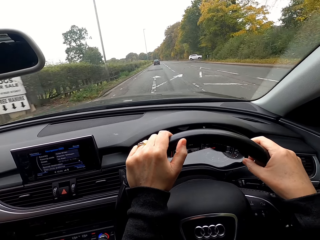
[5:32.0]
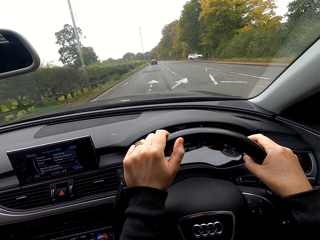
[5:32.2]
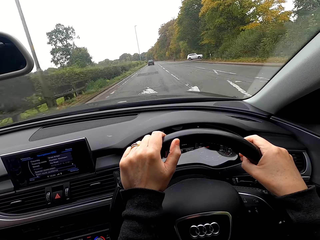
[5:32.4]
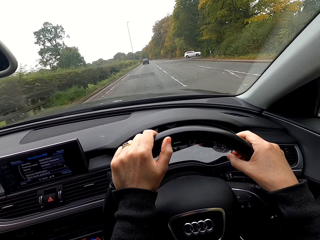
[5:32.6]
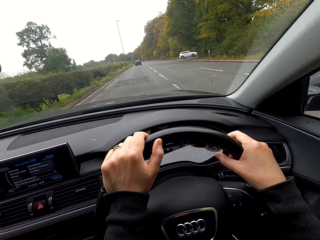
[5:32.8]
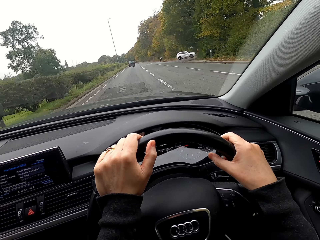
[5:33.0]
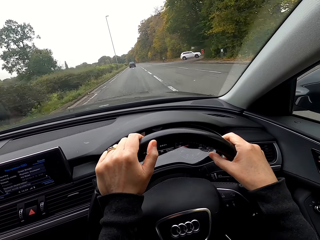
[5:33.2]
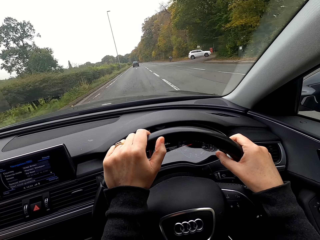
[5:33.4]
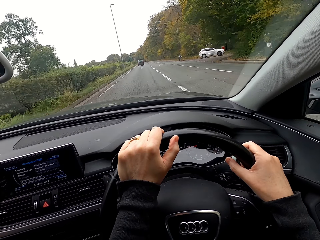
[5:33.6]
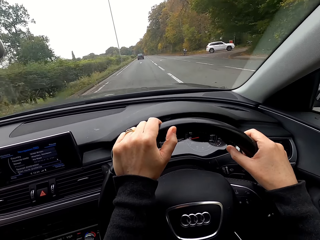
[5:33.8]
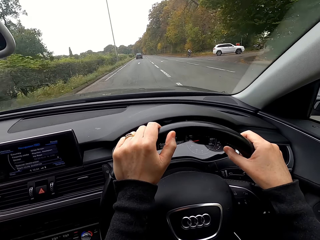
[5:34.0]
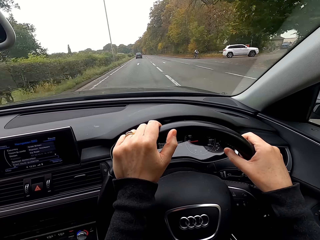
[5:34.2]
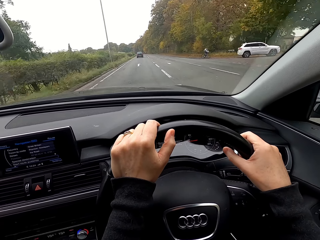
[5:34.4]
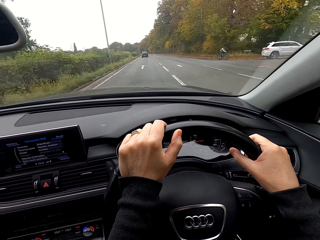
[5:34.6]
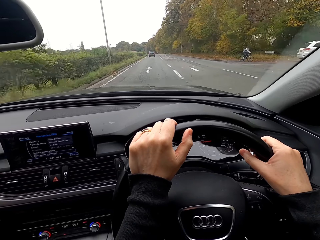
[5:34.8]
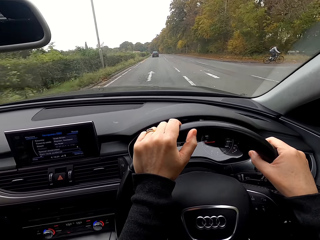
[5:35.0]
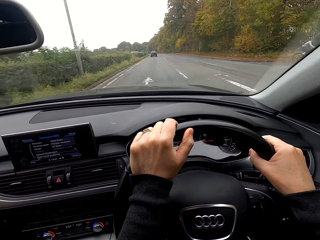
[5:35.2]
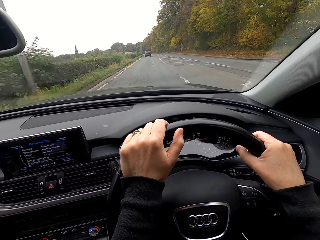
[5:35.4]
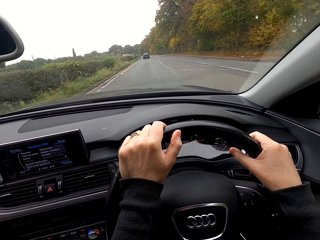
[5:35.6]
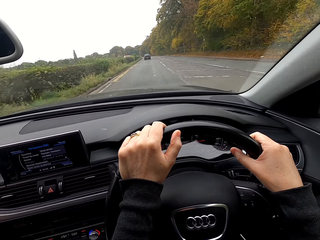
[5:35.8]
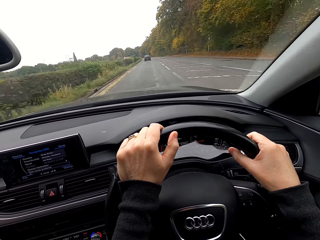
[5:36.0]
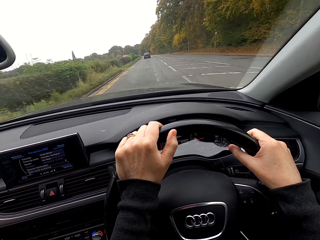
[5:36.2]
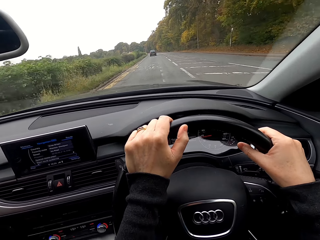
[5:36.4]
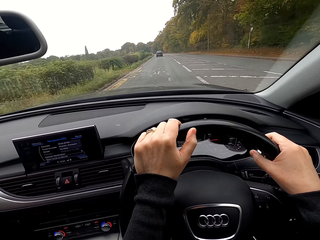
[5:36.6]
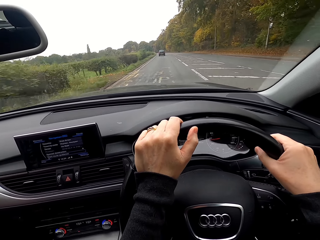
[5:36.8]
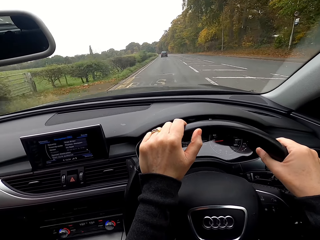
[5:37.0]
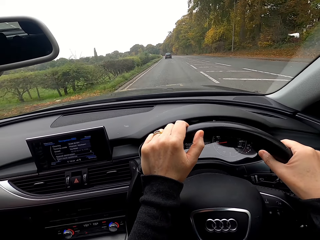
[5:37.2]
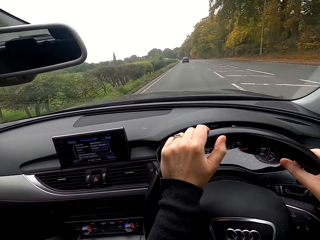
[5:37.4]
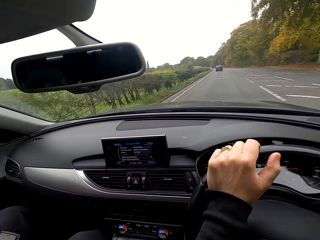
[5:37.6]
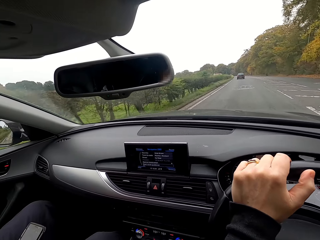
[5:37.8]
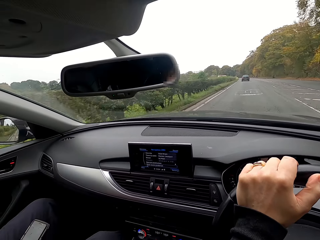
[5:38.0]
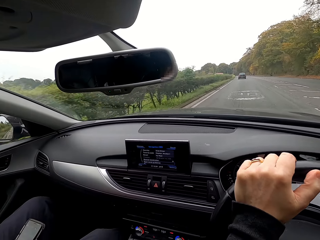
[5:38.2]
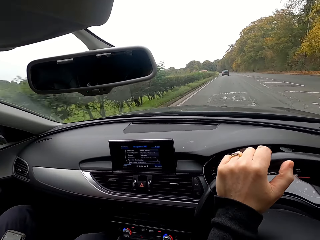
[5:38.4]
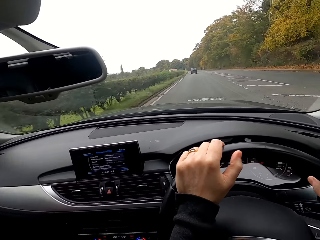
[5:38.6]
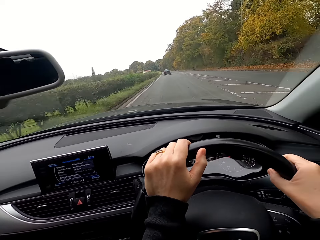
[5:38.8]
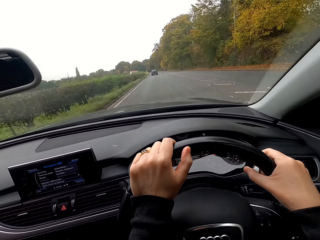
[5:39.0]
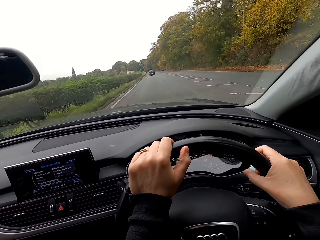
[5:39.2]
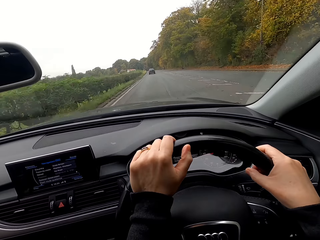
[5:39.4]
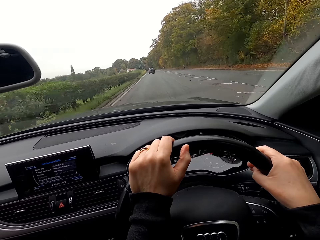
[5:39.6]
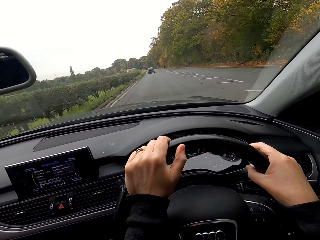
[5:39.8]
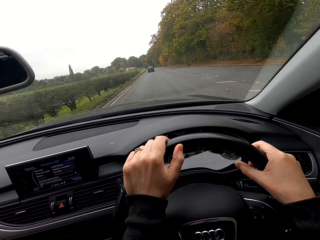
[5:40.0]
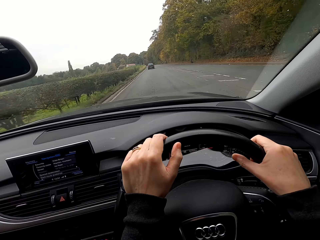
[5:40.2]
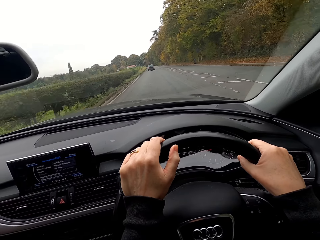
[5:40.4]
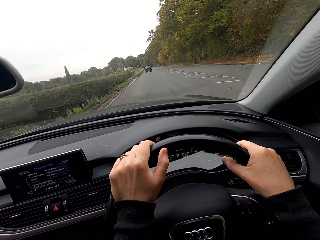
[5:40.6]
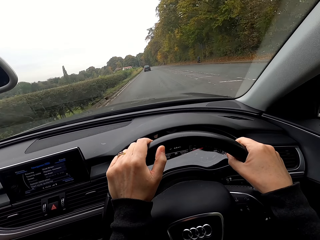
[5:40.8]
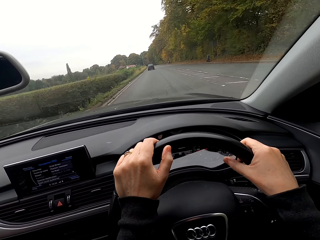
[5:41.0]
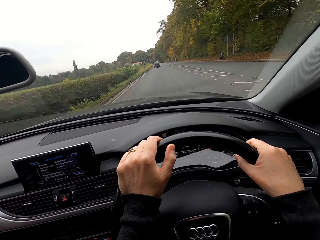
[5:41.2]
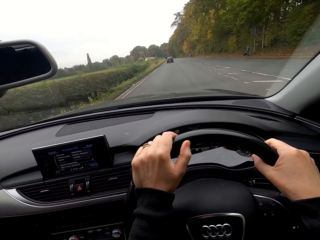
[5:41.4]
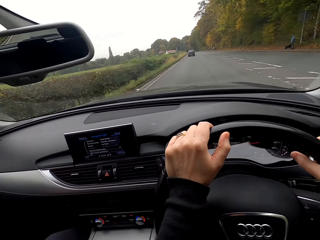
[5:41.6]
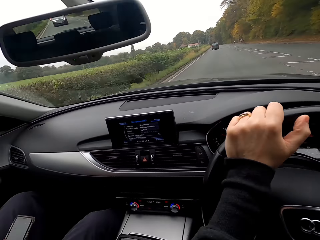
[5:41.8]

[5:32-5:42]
The camera wearer drives past a car. They drive past a bicycle.

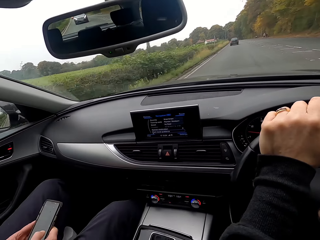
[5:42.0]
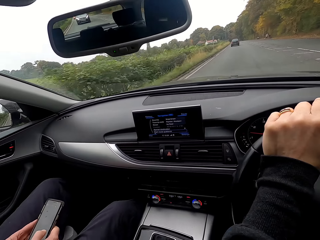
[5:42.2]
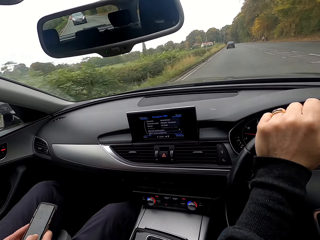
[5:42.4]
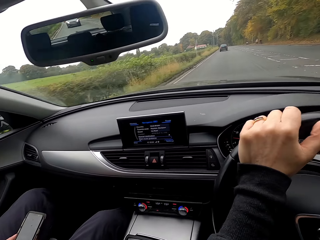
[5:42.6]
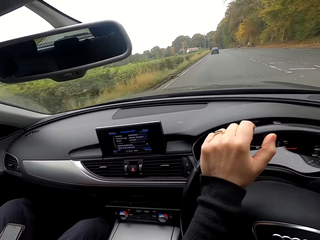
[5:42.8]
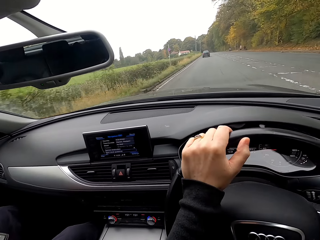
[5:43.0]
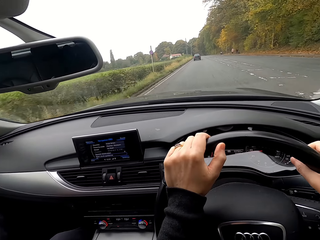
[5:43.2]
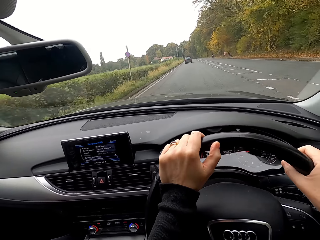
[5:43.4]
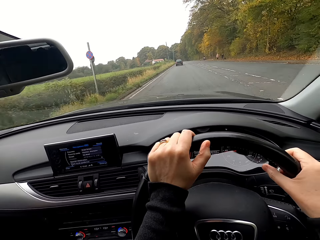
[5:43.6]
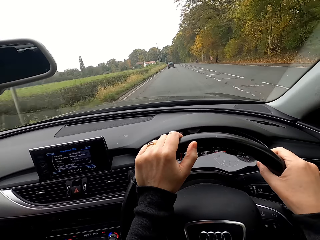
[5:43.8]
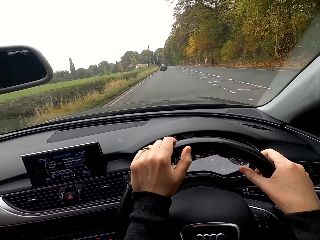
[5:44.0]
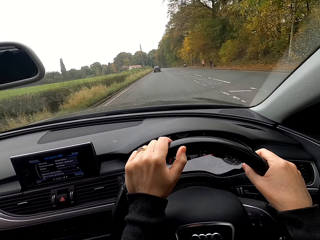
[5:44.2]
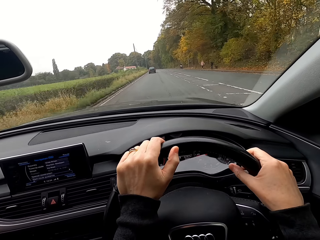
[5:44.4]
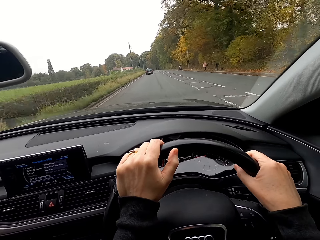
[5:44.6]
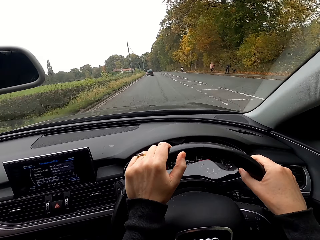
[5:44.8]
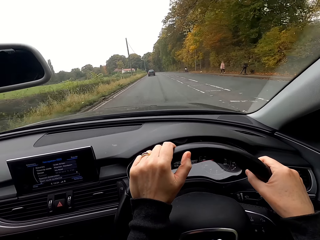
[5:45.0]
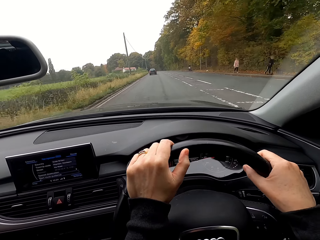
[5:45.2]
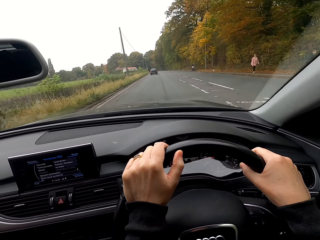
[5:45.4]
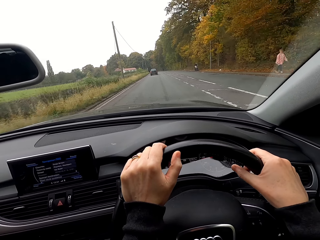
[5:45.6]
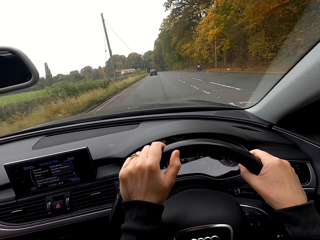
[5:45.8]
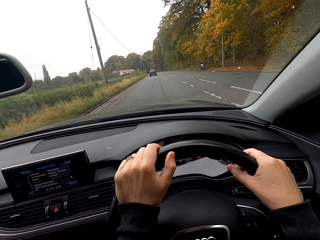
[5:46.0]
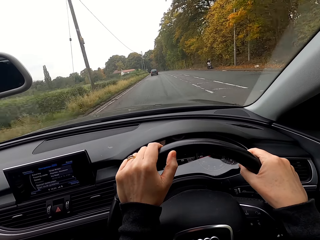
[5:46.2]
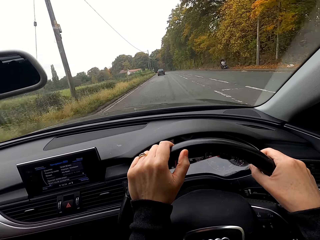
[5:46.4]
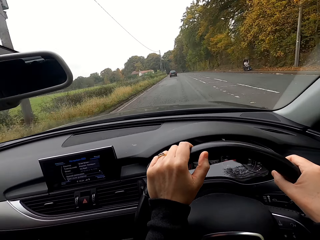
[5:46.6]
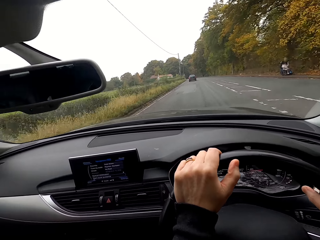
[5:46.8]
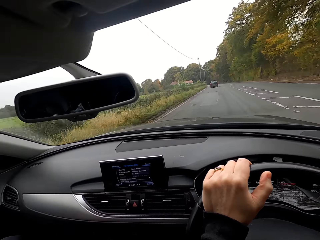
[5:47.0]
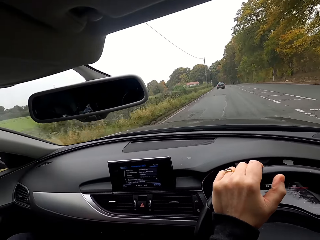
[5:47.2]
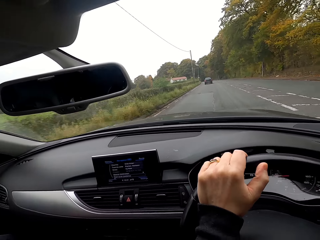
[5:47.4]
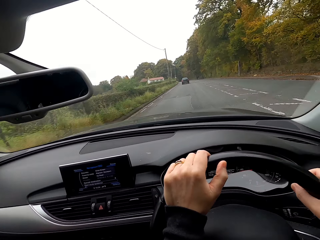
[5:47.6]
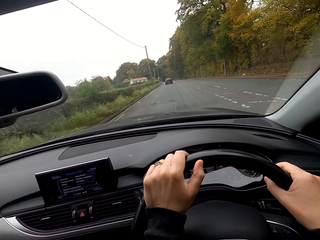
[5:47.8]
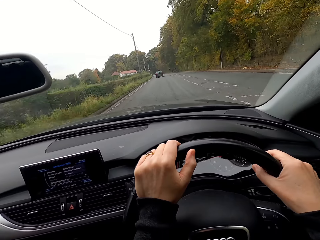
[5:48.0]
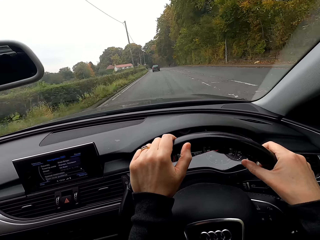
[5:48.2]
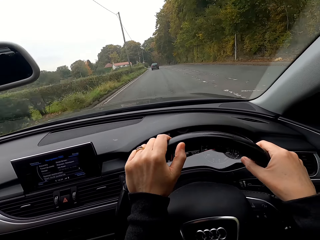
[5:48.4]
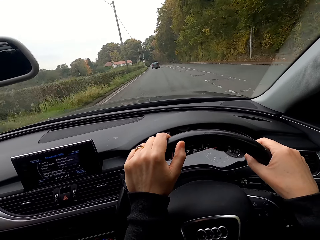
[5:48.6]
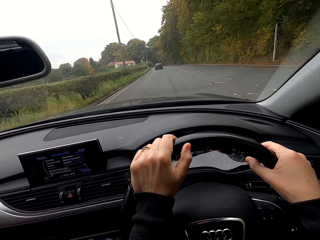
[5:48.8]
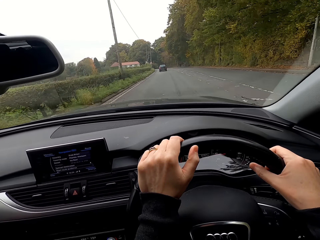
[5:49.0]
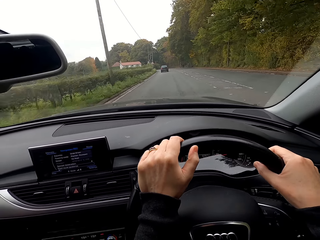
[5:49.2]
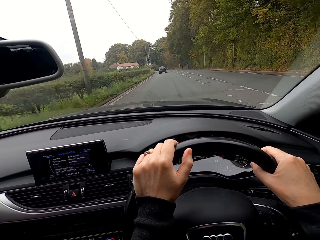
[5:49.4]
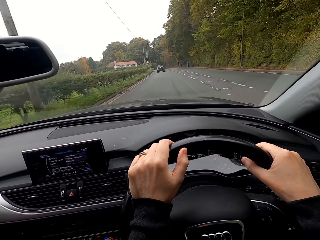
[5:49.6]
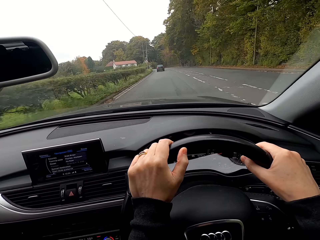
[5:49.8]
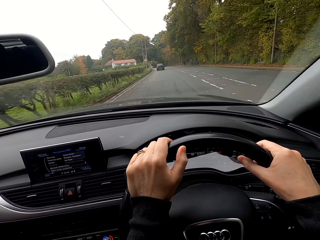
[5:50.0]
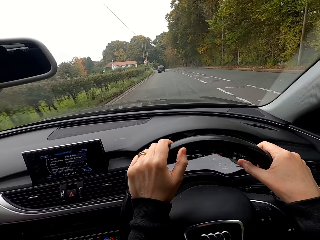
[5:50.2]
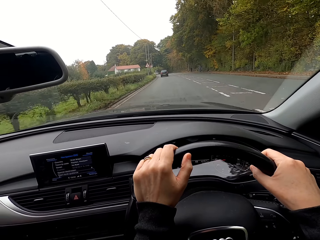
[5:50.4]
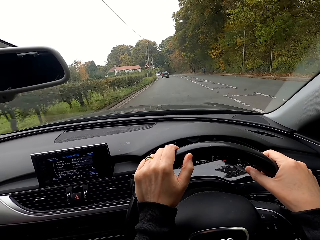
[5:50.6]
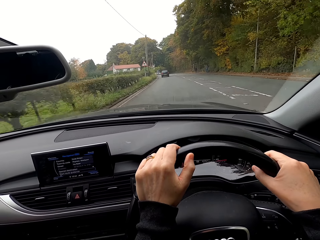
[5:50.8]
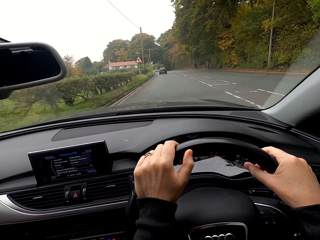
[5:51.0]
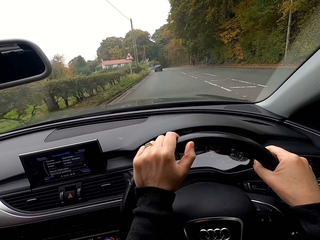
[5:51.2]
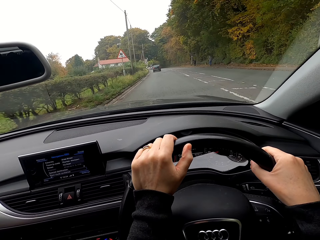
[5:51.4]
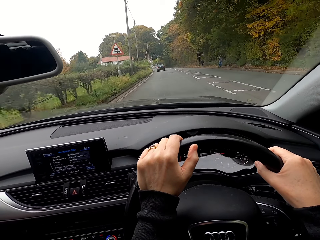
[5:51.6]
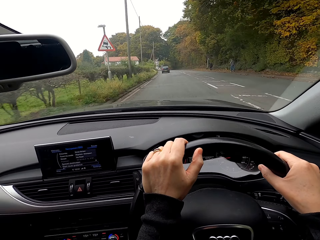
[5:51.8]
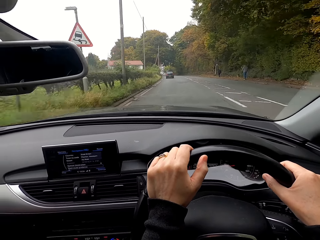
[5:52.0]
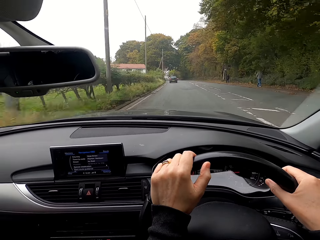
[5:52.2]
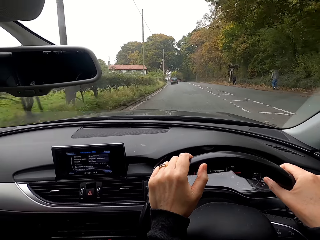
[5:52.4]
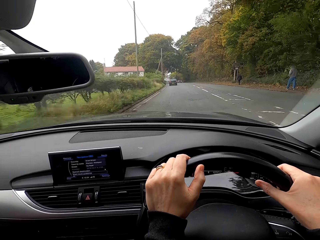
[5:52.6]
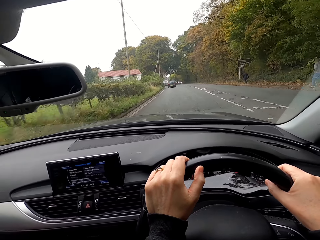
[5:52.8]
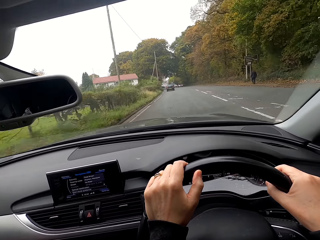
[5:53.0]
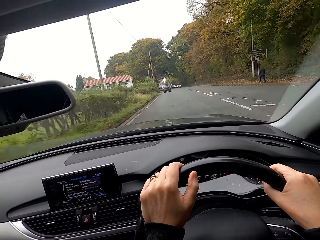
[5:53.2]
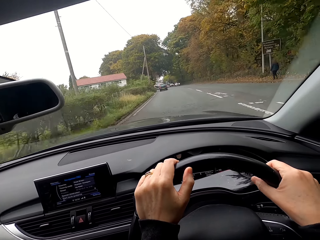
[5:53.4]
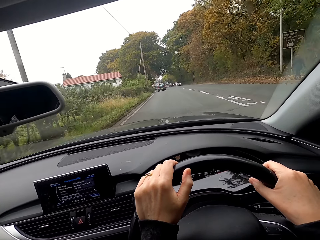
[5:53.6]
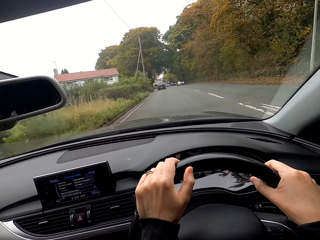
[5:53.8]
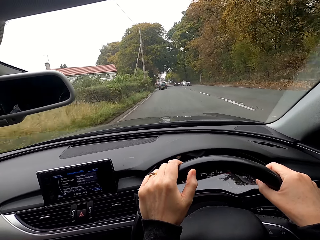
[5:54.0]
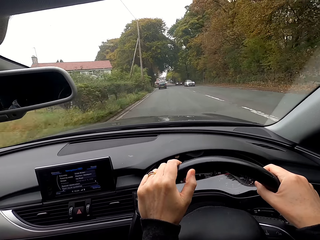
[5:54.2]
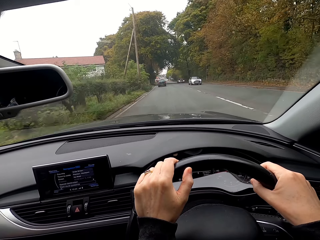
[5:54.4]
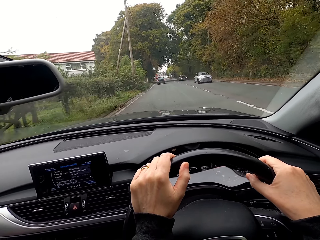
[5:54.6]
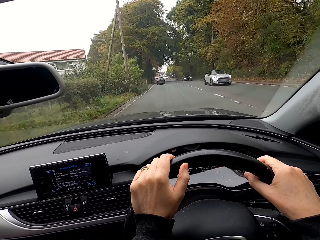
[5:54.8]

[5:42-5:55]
The camera wearer interacts with a man. They drive past a person and another person. They drive past another person. They drive past another person. They drive past another person.
